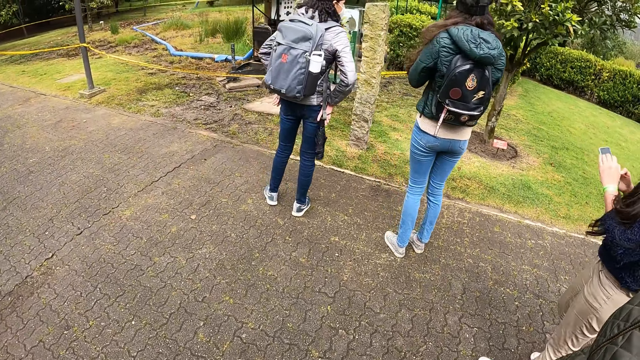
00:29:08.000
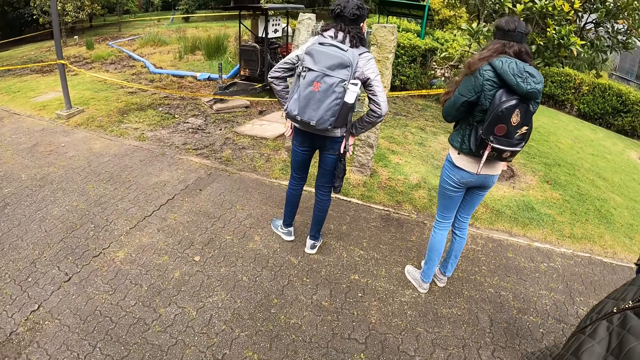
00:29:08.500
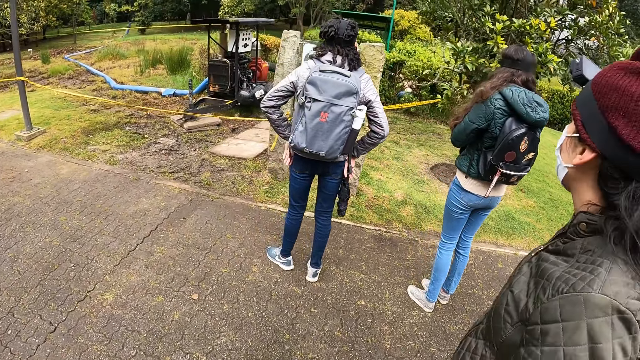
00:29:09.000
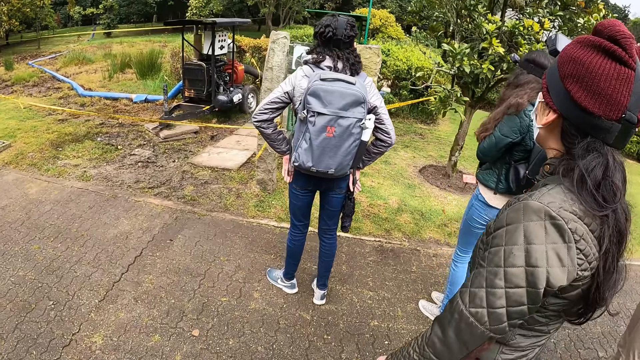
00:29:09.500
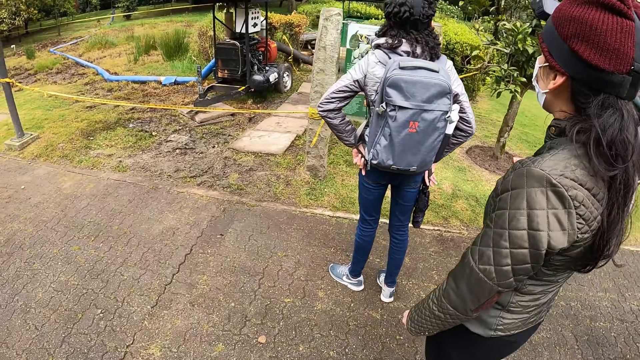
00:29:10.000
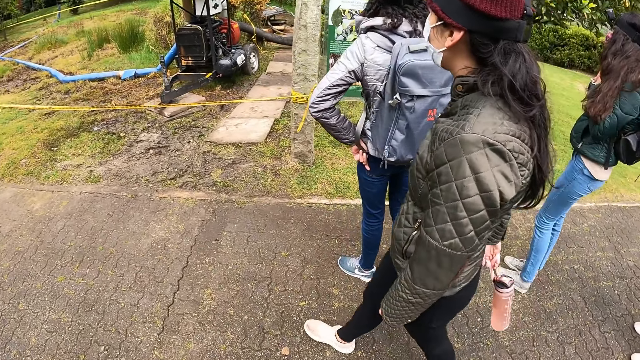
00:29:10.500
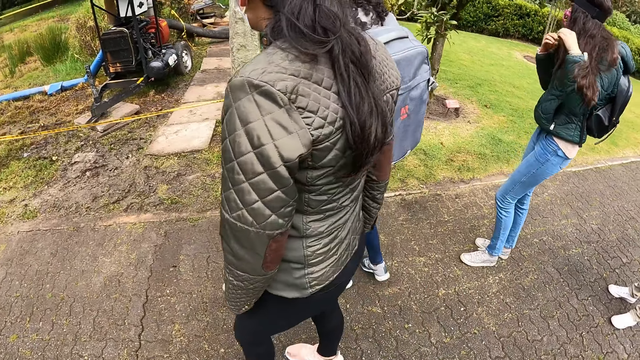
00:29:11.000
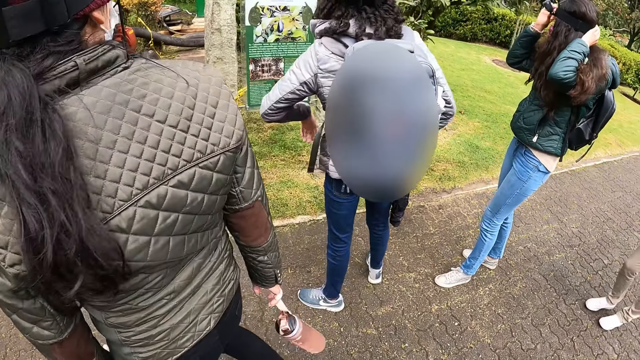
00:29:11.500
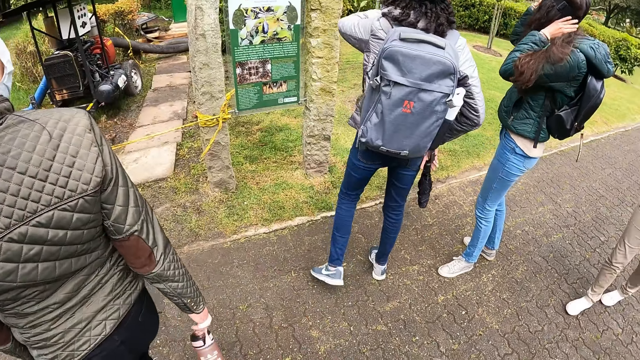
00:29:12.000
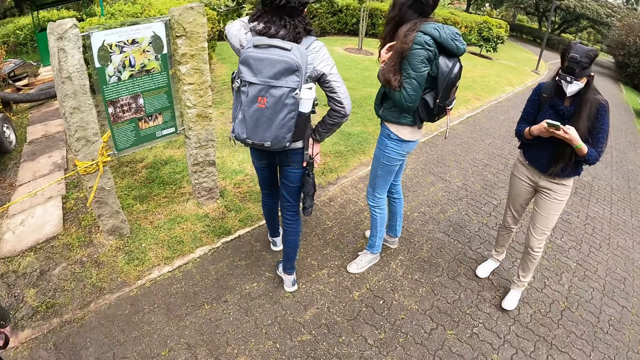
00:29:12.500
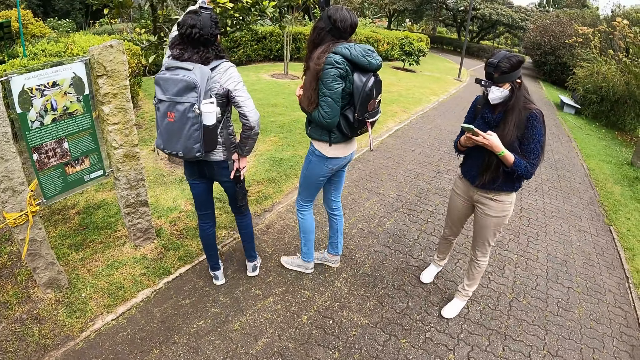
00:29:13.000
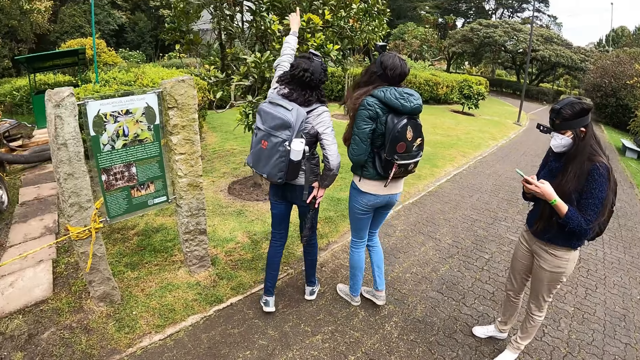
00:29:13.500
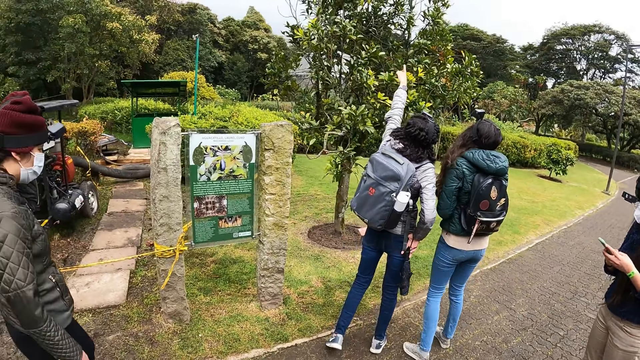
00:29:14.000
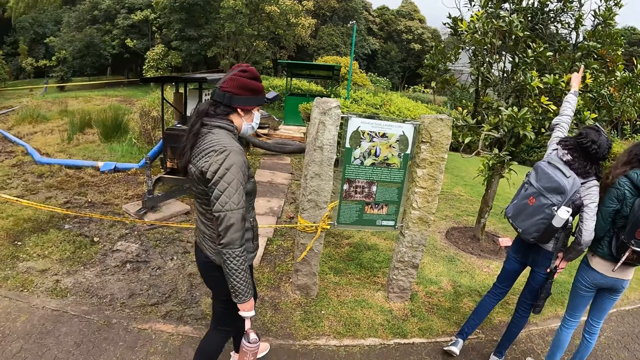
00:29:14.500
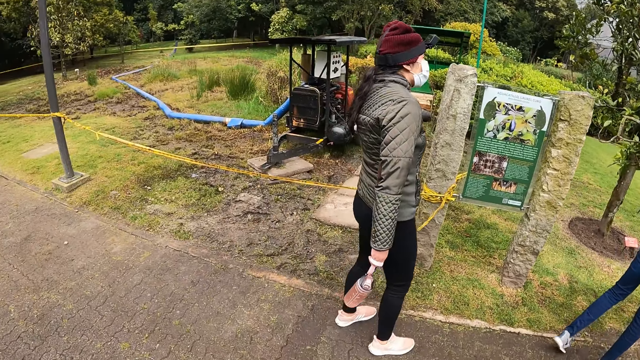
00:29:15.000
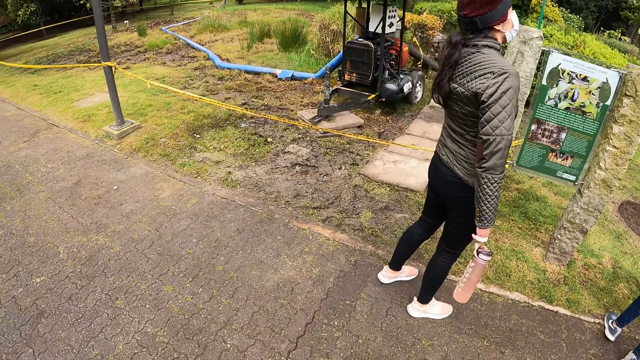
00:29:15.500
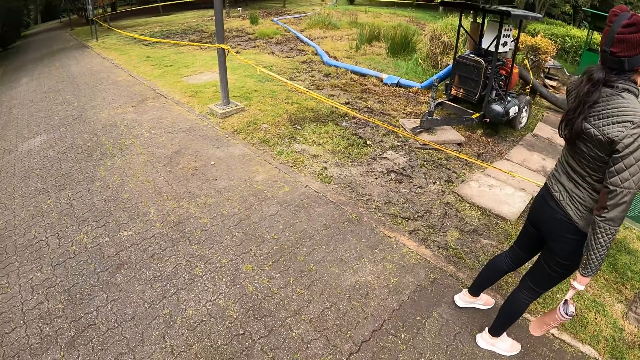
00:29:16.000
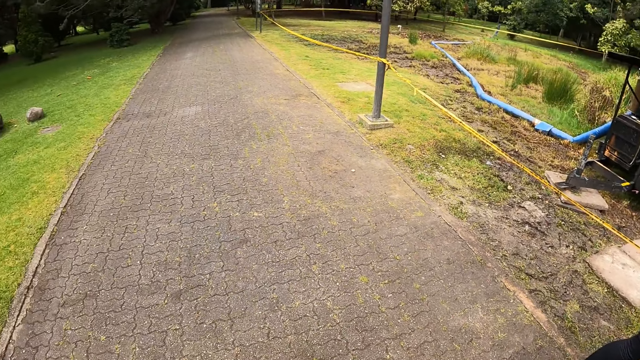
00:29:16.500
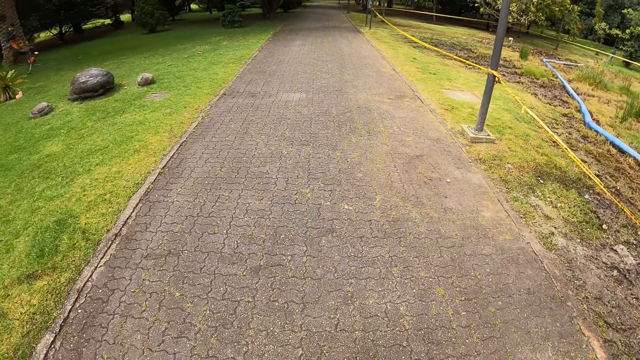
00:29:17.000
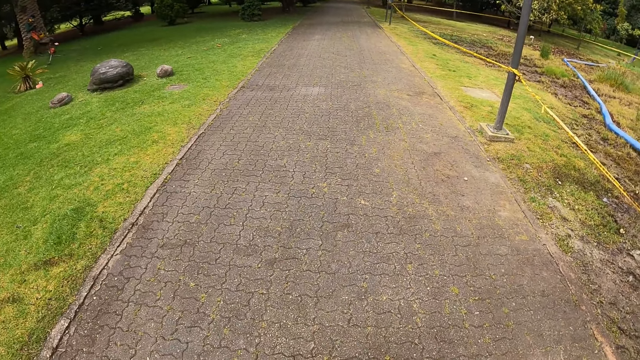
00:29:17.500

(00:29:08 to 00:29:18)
A lady walks around. Another lady points at a tree. The first lady moves around.

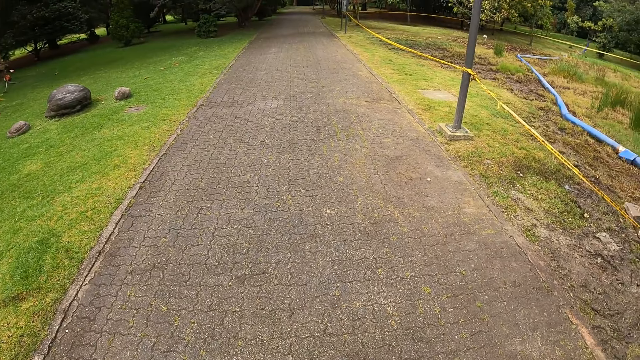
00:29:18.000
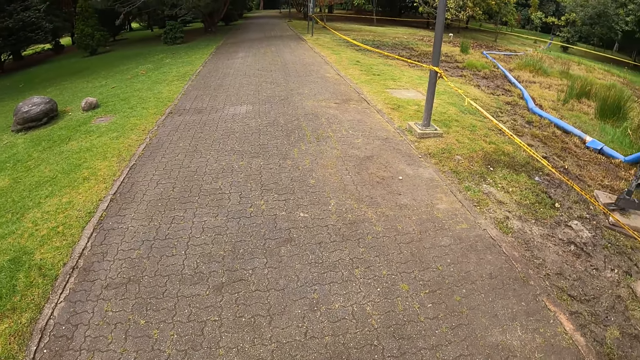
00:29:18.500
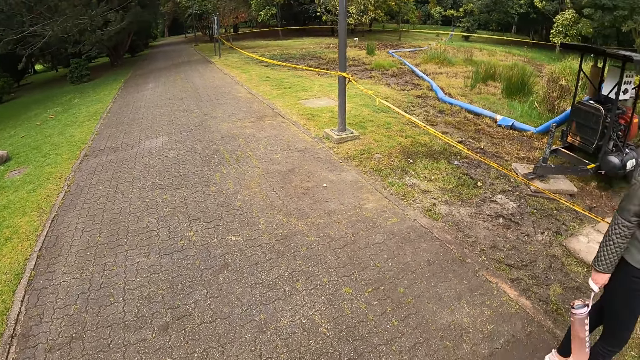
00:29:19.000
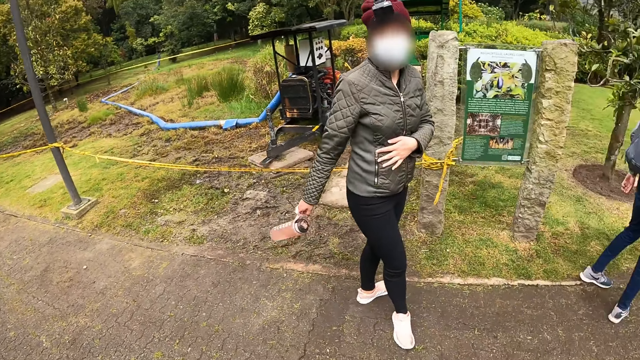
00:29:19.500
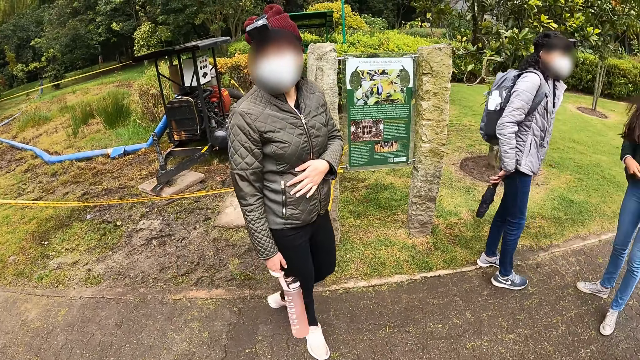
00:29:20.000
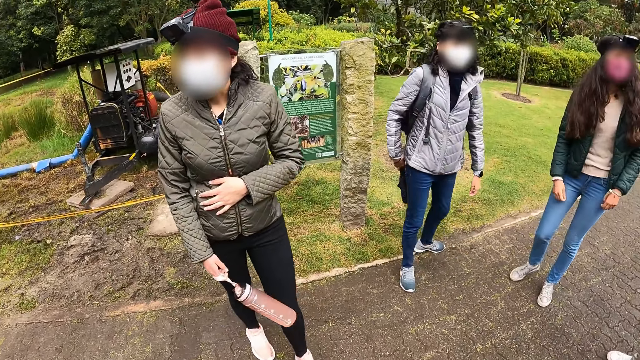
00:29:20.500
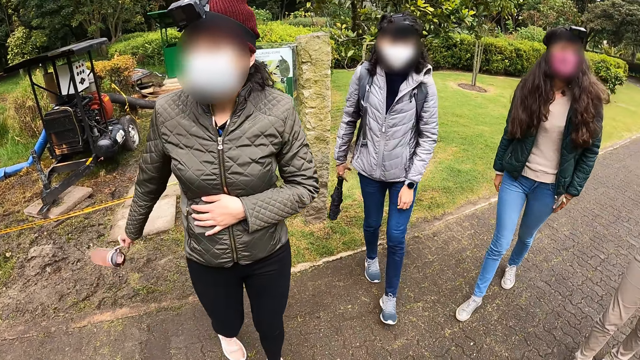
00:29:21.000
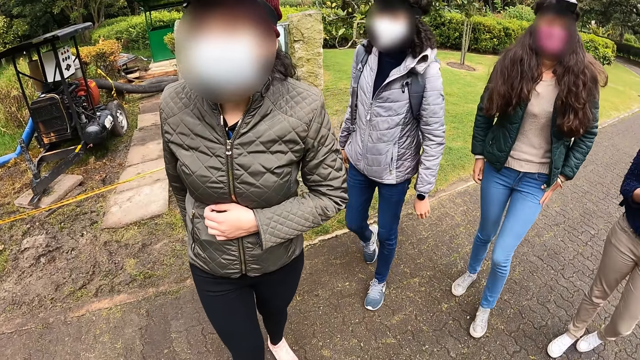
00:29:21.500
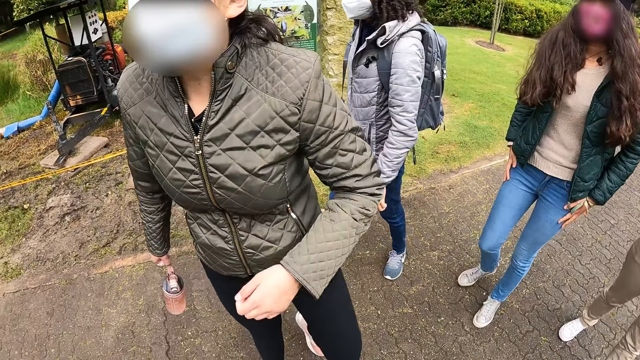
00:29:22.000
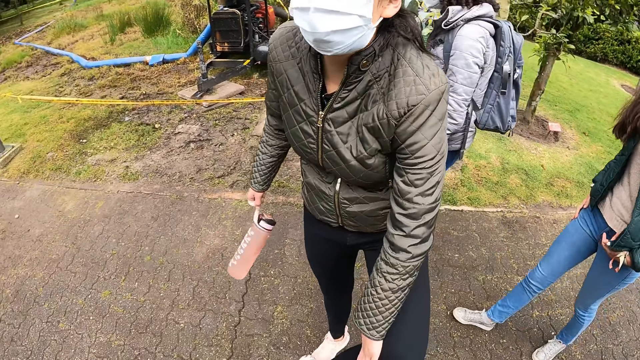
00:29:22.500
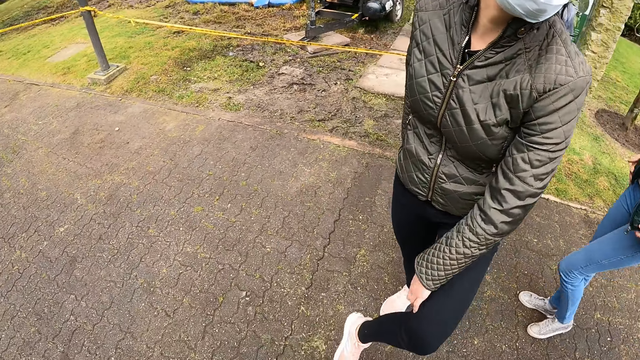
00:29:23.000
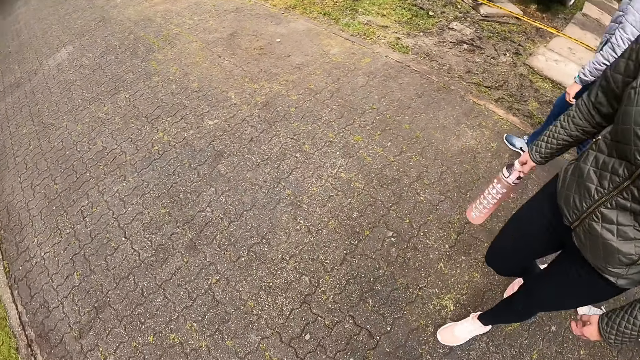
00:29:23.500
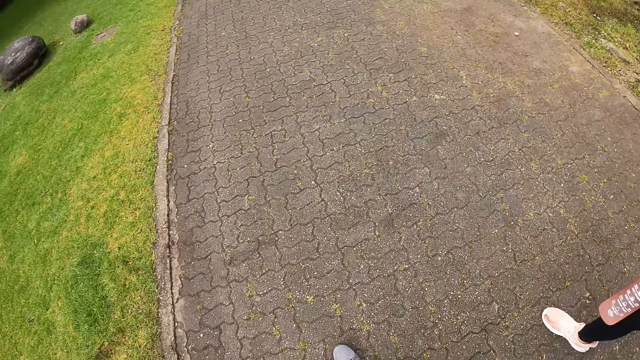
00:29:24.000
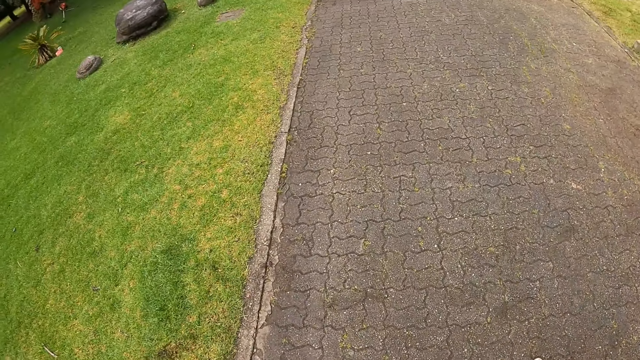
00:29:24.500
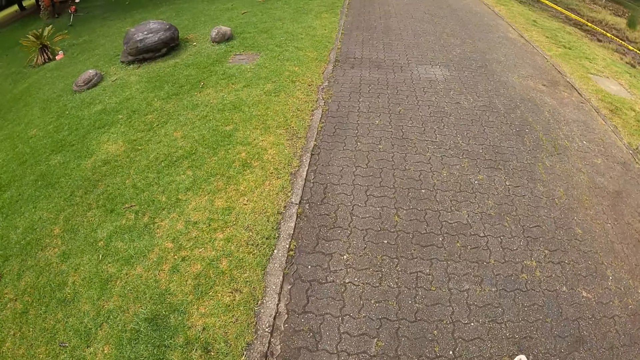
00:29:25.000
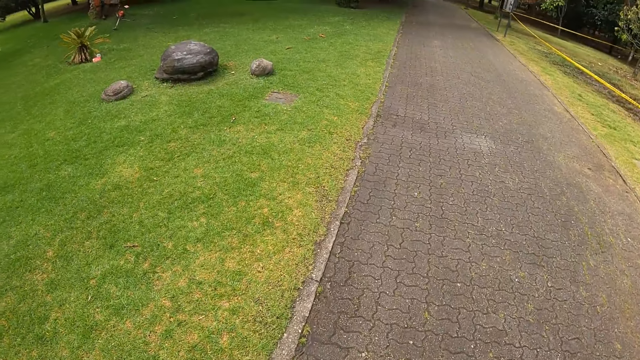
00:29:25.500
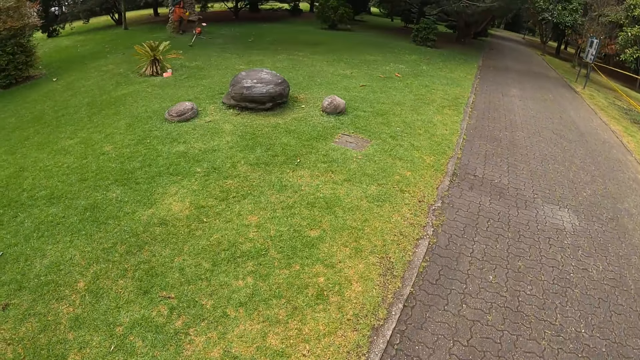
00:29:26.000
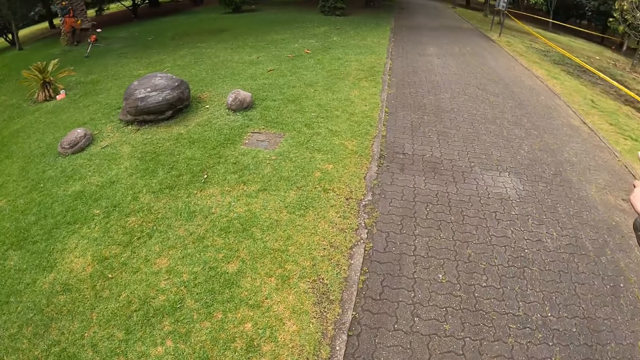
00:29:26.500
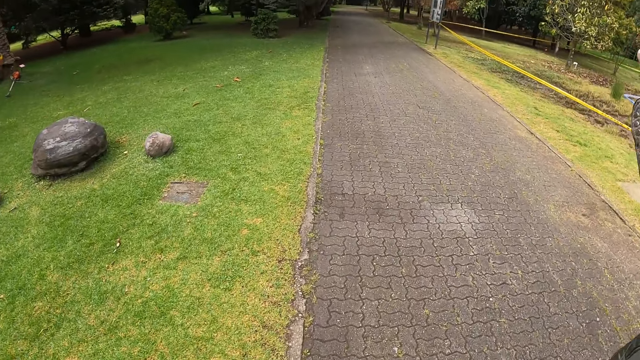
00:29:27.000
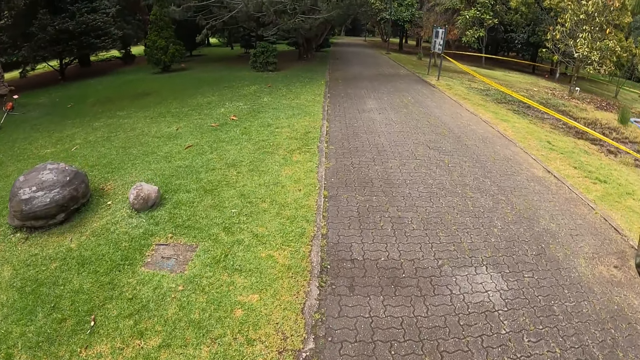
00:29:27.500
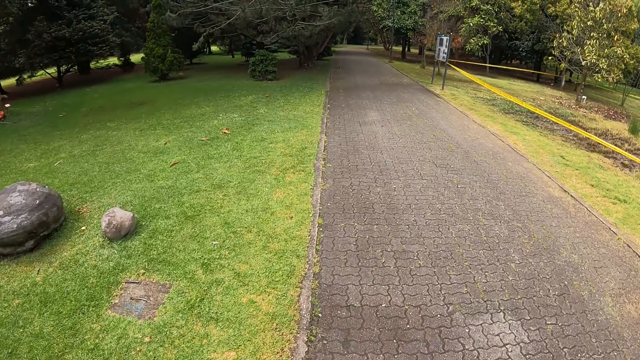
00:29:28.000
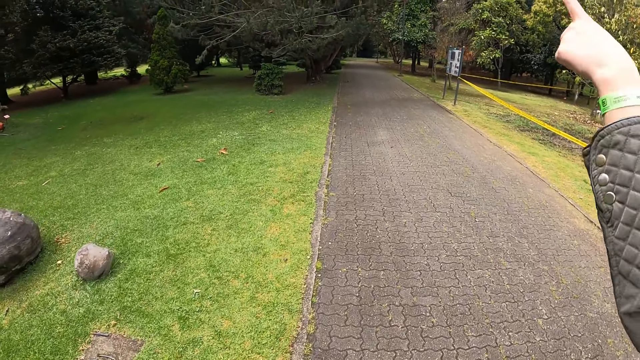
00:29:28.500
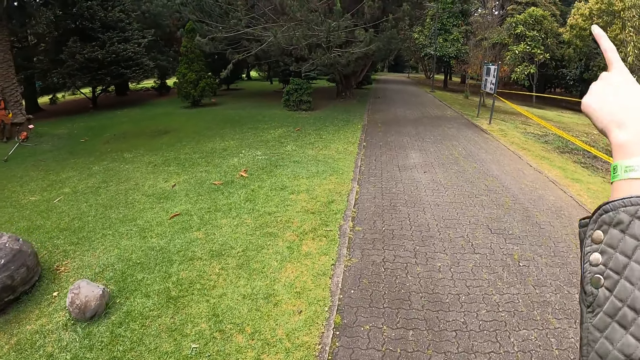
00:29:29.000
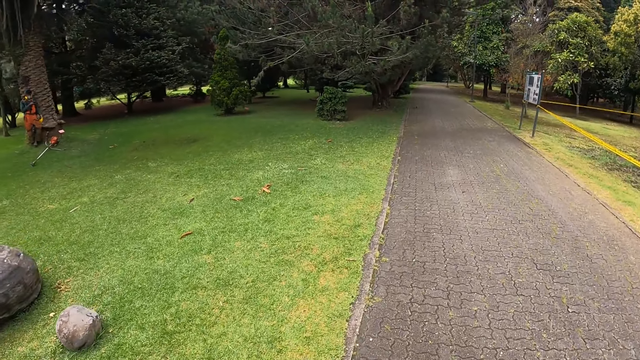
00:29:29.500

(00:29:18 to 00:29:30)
A lady walks around. The camera wearer converses with a woman. Another lady walks around. Another lady walks around. Another lady walks around. The camera wearer walks around. The first lady stretches her hand.
